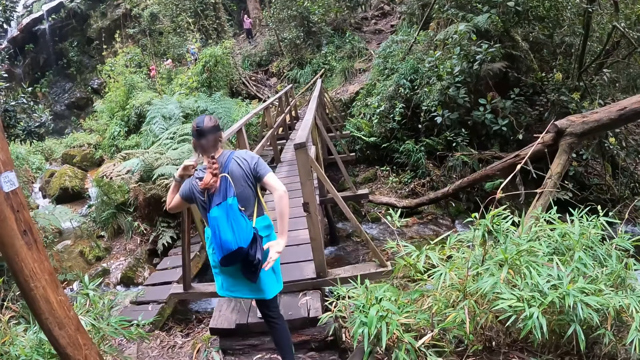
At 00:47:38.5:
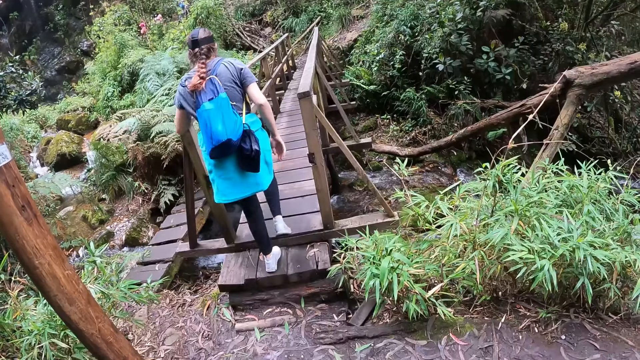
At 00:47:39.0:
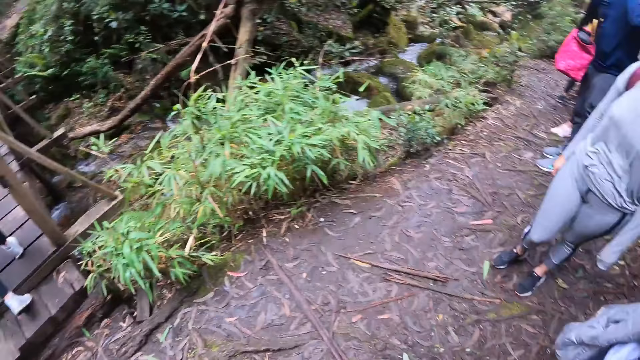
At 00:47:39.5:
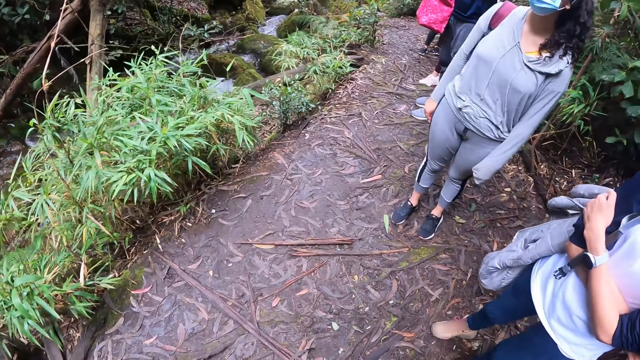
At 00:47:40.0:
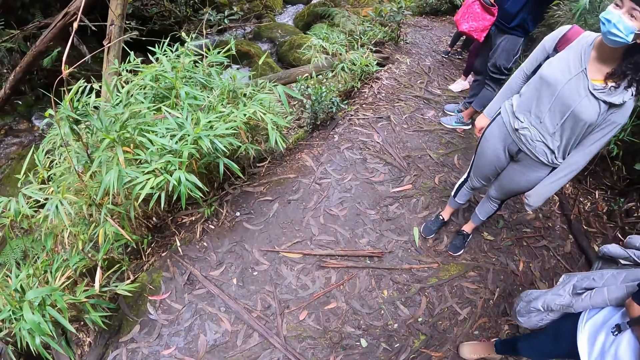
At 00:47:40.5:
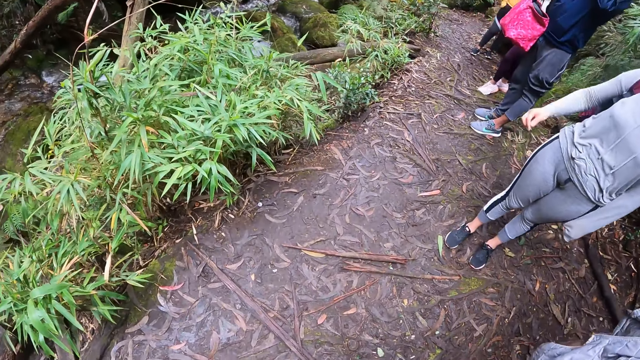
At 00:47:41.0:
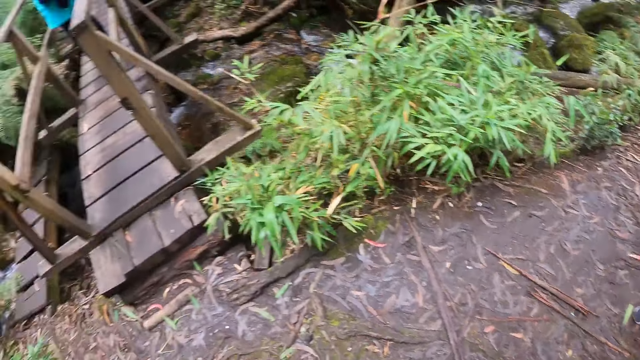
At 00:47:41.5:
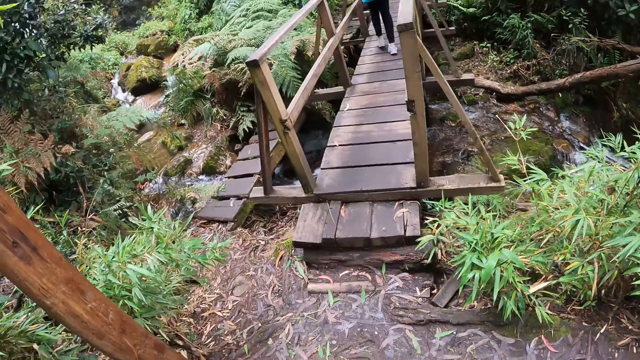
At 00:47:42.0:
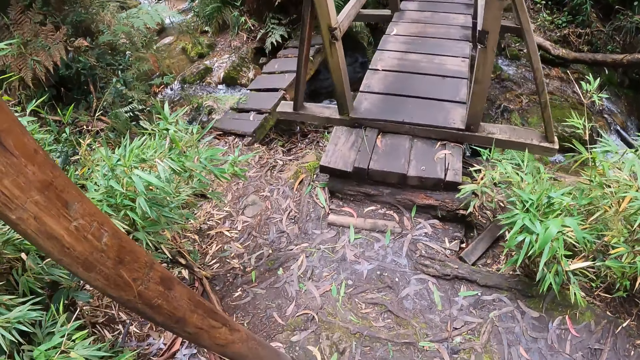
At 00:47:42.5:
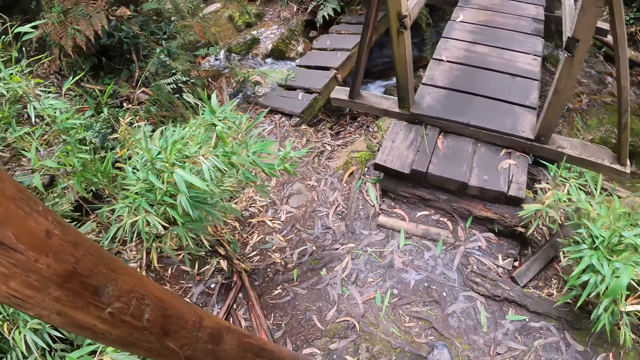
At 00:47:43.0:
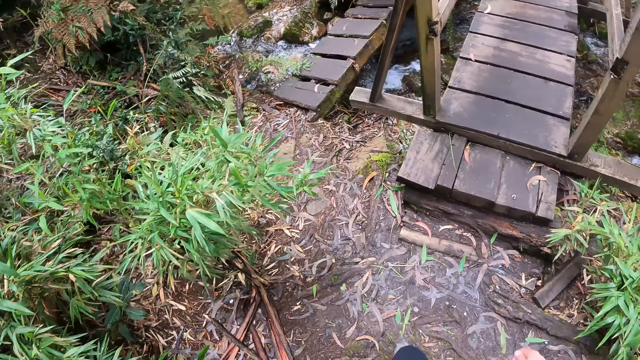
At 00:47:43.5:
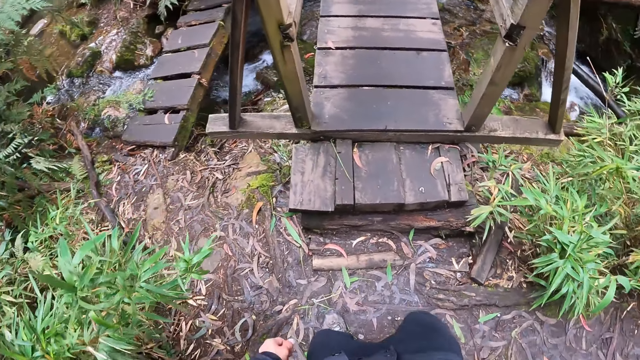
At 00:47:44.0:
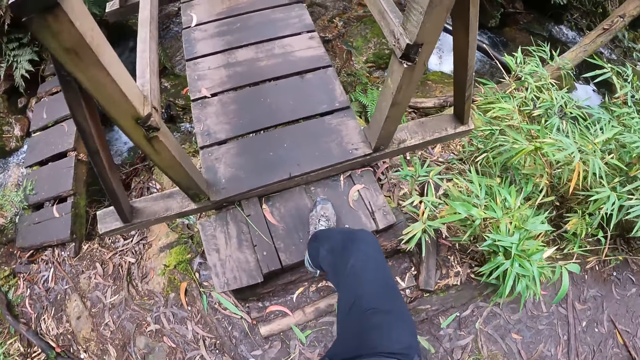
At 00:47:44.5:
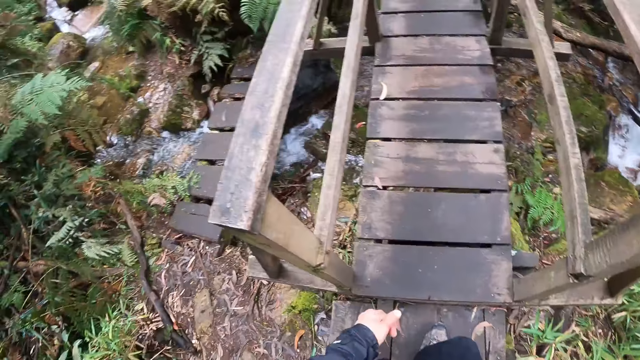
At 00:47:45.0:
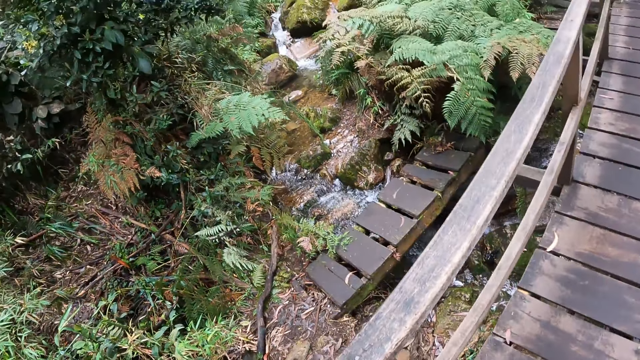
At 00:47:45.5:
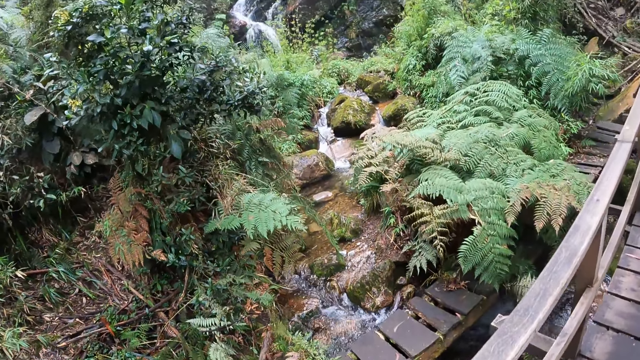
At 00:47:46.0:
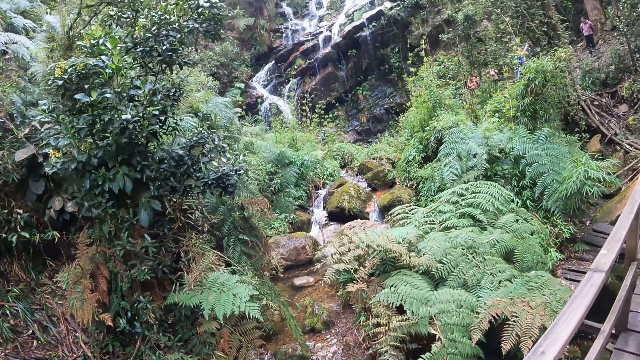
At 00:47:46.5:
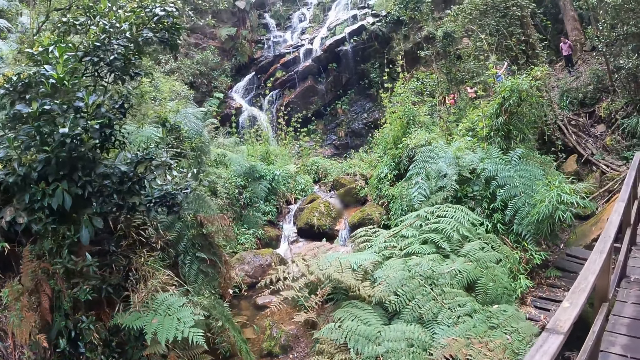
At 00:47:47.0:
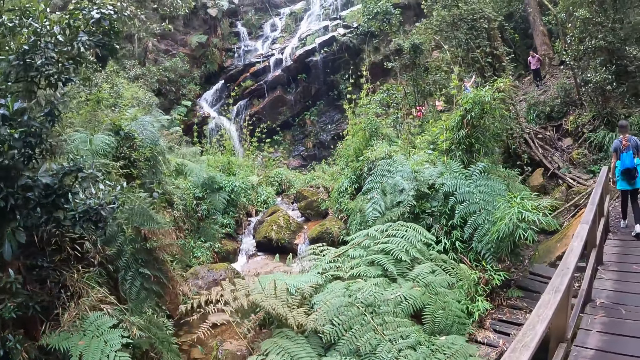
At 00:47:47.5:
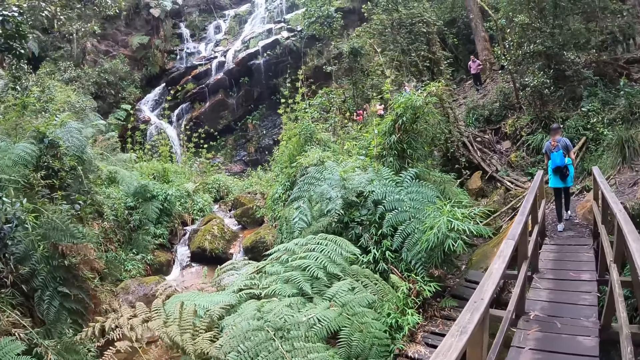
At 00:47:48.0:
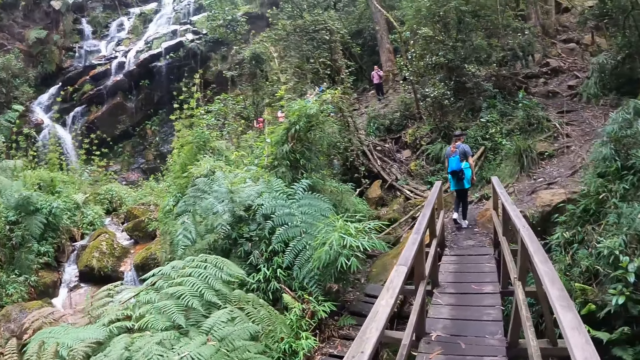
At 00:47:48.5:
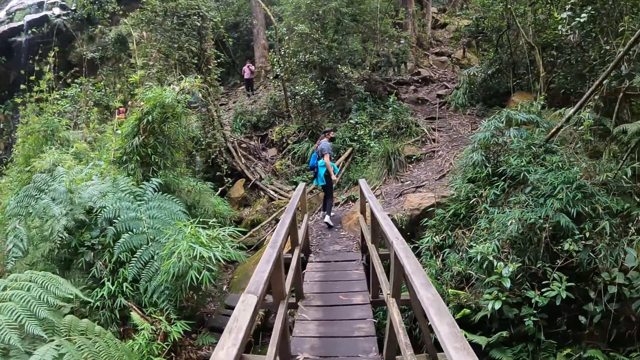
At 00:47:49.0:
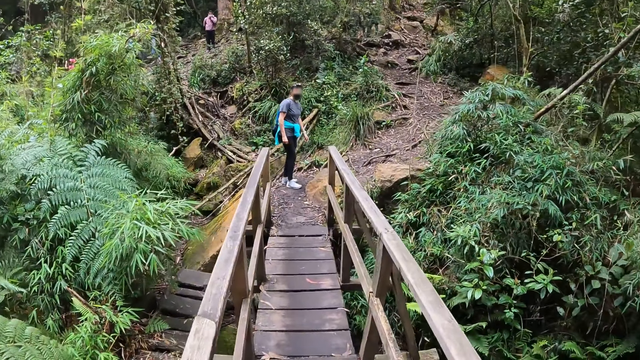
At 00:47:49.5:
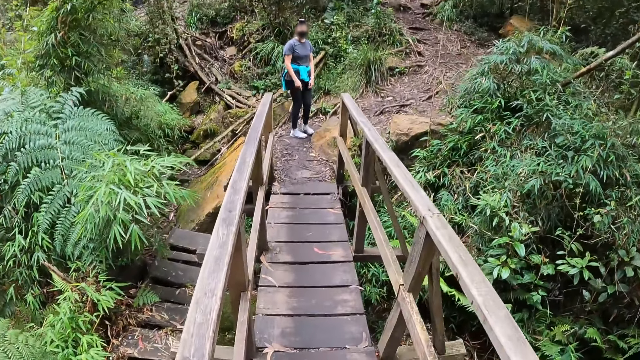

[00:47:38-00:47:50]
The woman climbs a wooden bridge. The camera wearer walks. They climb the wooden bridge.

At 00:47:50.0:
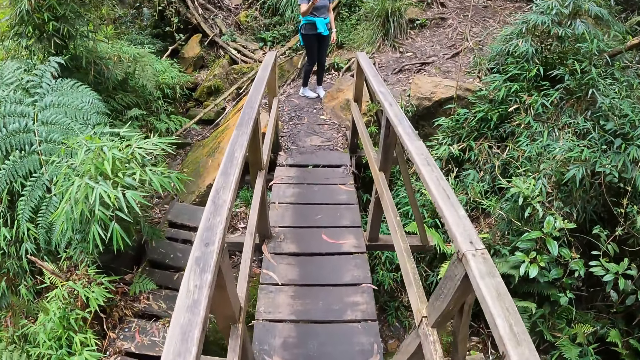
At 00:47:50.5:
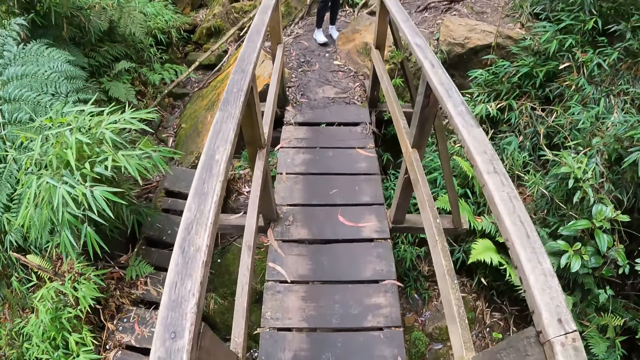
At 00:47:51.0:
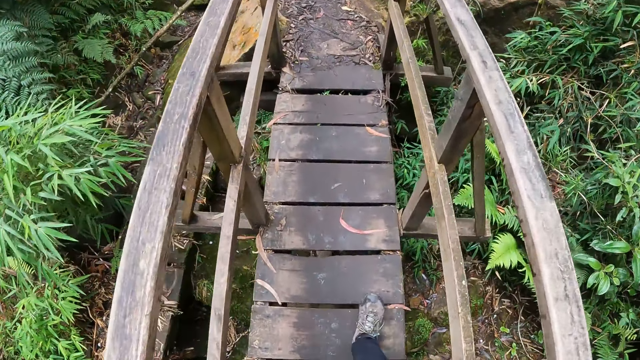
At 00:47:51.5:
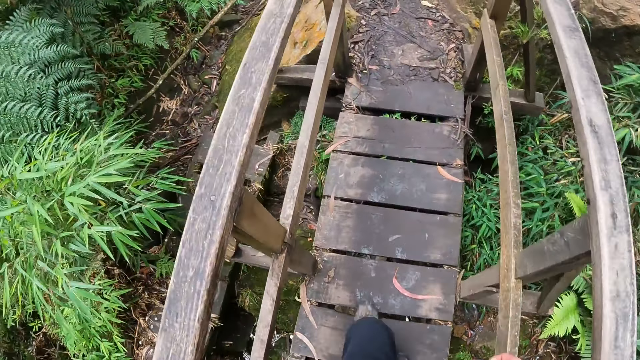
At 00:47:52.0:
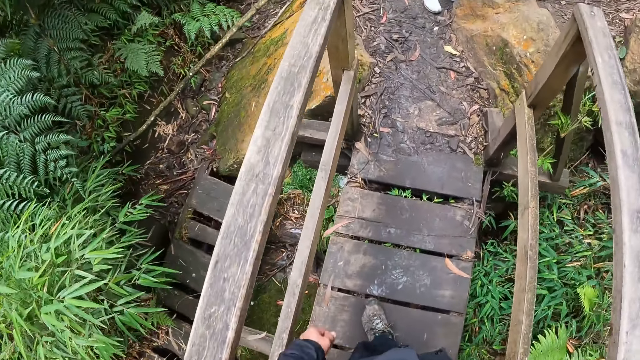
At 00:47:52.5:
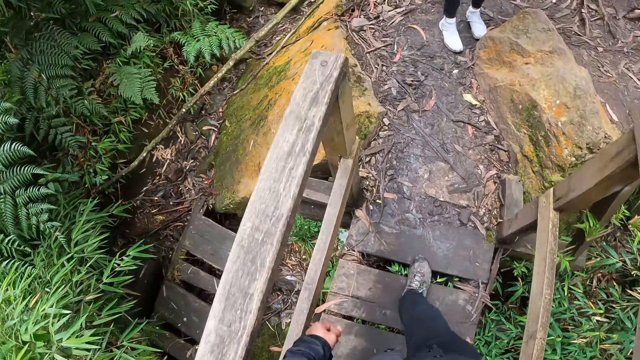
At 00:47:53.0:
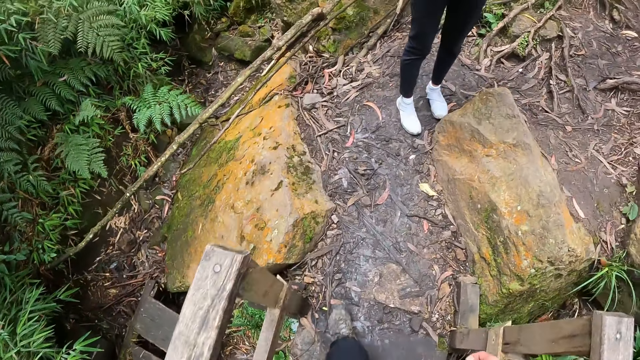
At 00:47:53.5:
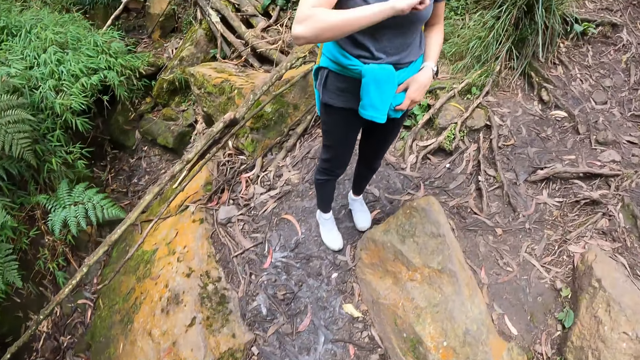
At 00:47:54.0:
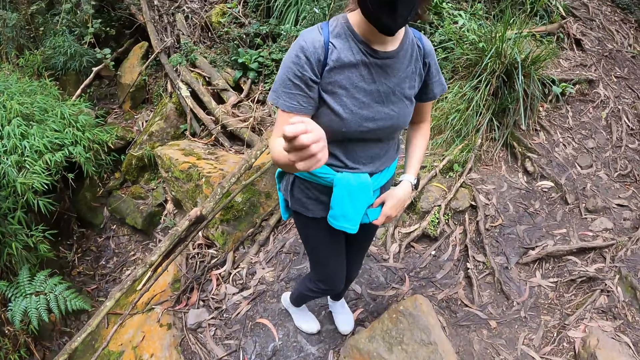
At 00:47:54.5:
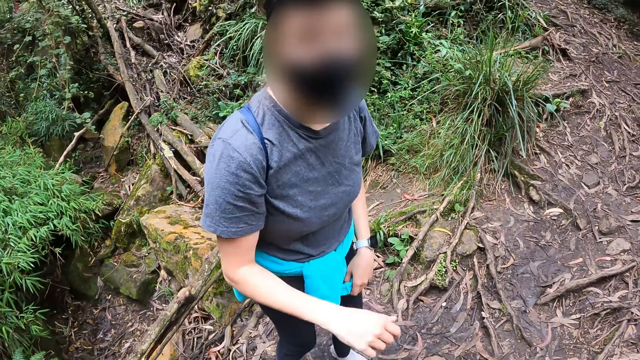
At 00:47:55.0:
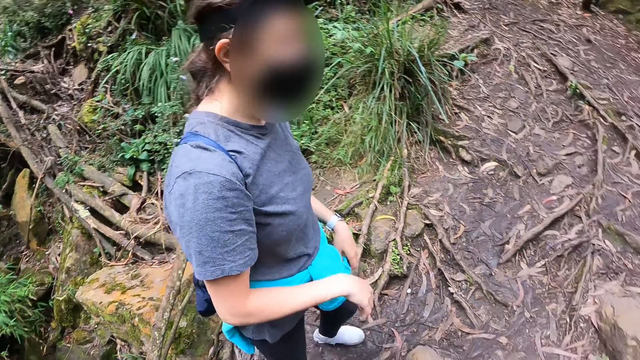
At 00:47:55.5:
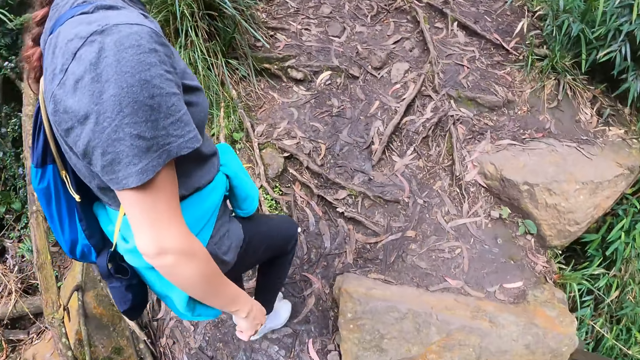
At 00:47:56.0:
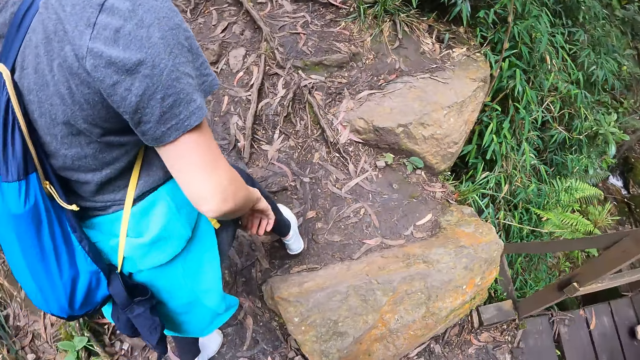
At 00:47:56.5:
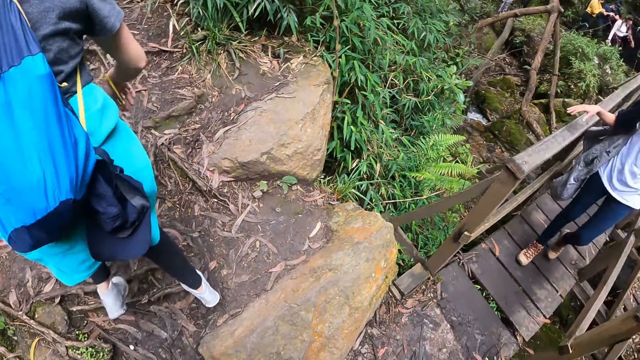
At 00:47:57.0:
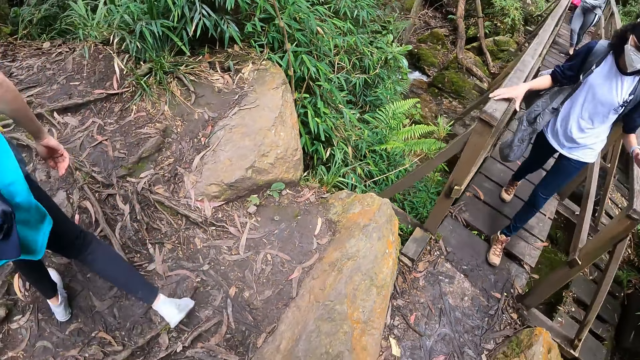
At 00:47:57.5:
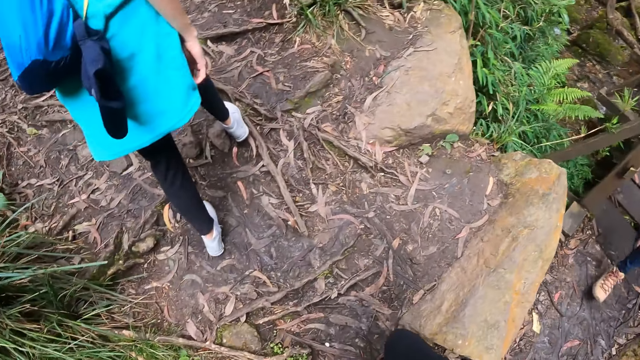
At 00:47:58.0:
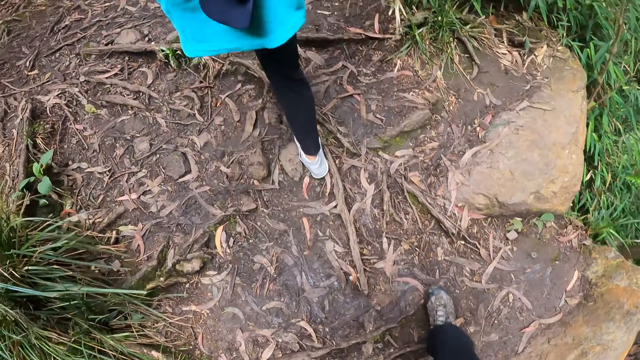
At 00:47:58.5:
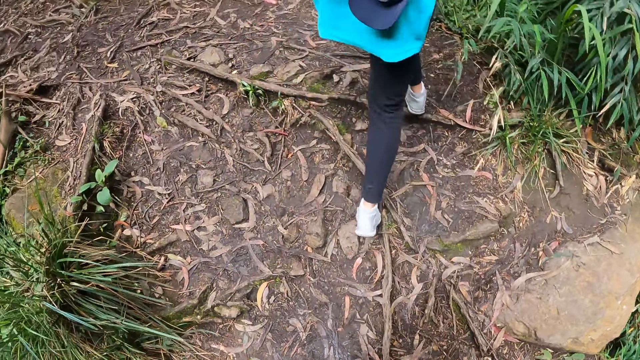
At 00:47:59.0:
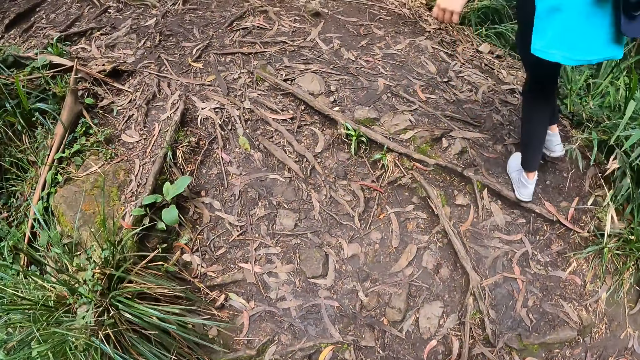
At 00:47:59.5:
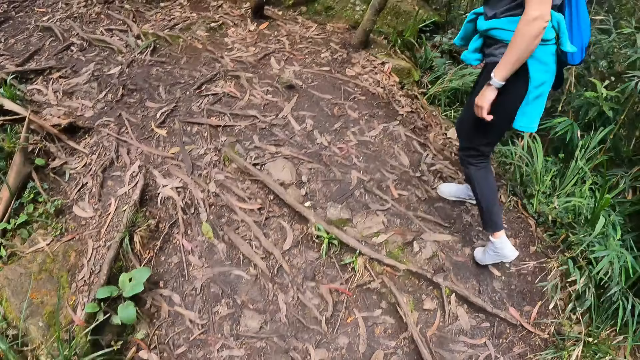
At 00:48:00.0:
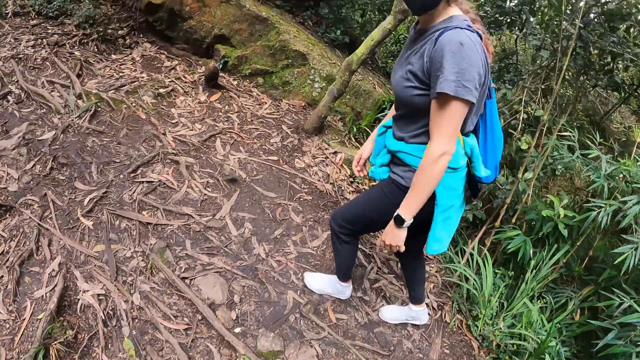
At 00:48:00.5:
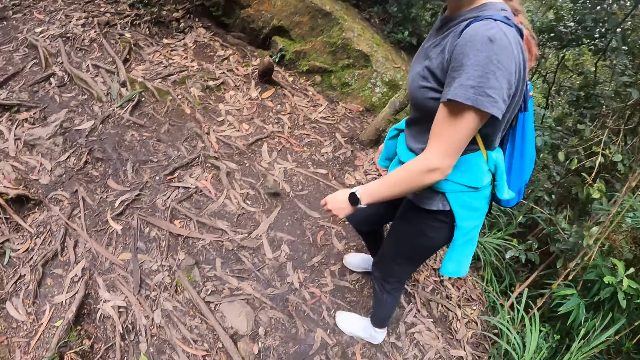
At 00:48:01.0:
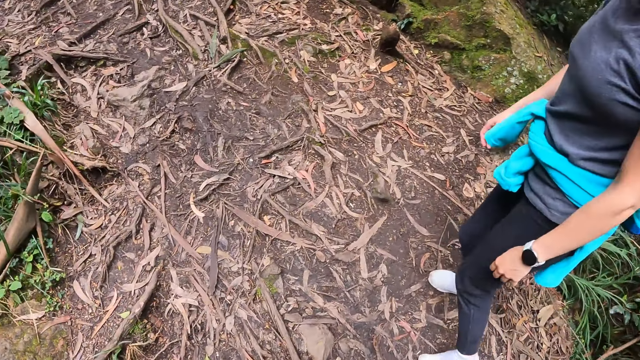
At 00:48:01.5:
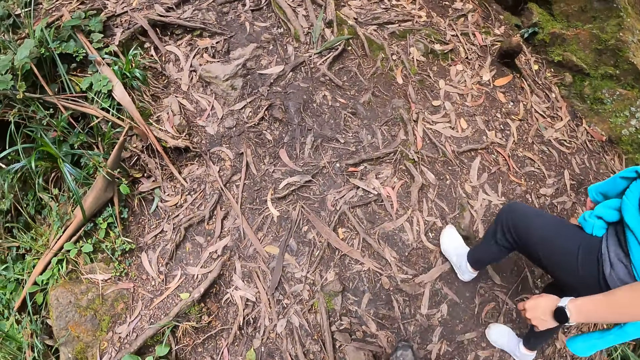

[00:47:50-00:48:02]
The camera wearer interacts with the woman. The camera wearer, another woman and the first woman walk up a path. The other woman walks on the wooden bridge.
